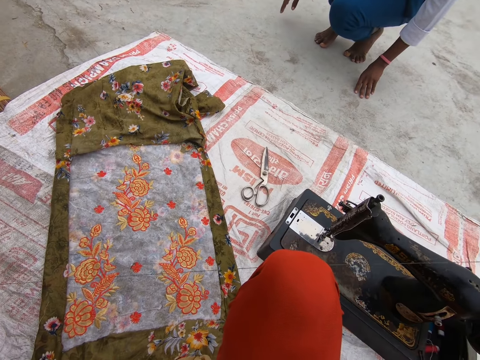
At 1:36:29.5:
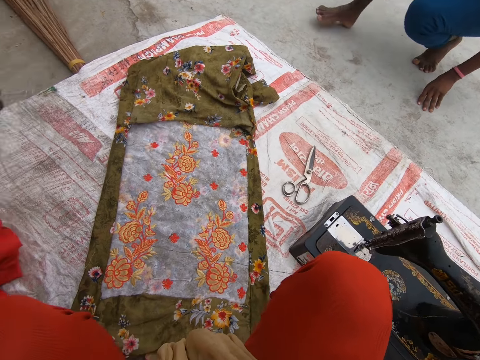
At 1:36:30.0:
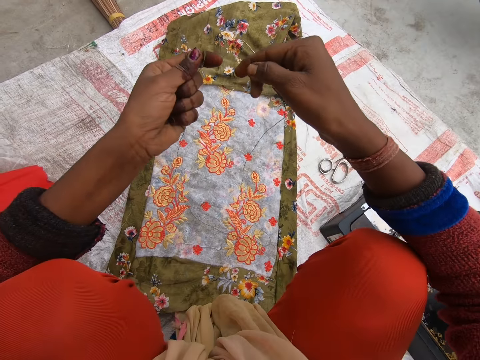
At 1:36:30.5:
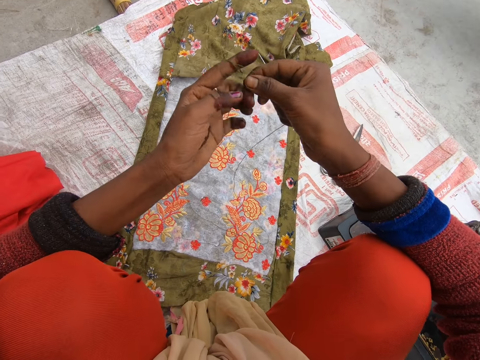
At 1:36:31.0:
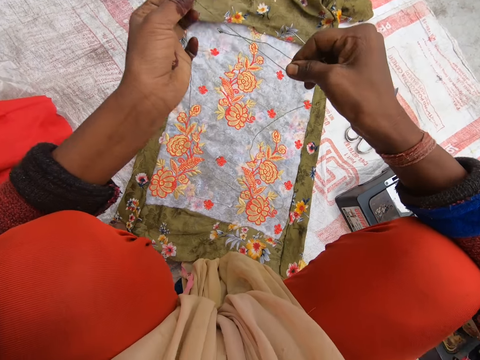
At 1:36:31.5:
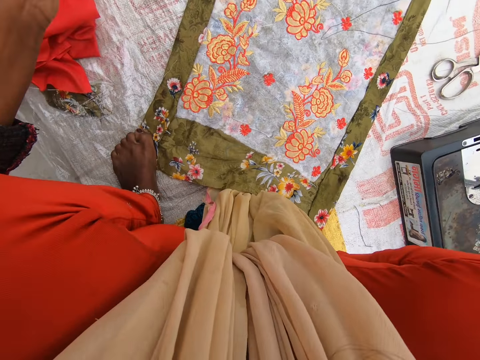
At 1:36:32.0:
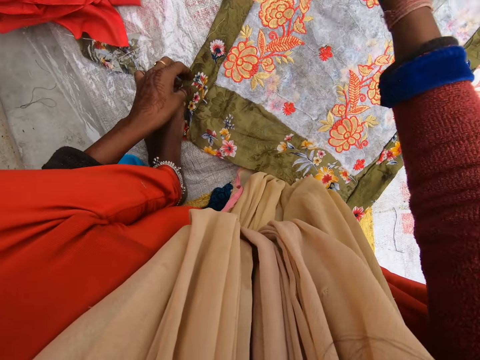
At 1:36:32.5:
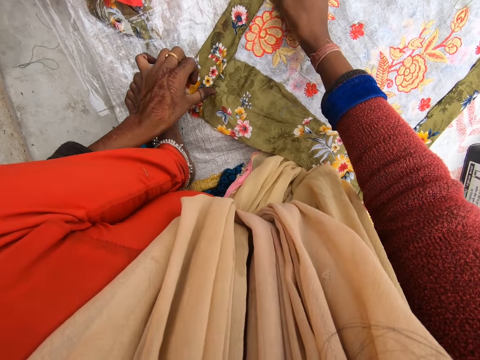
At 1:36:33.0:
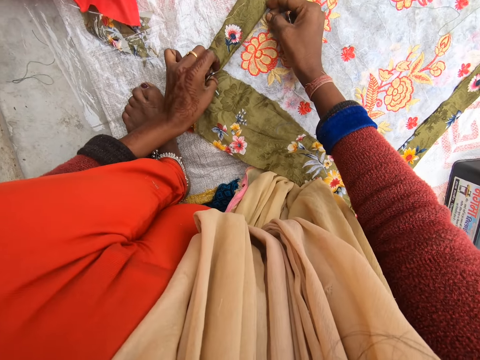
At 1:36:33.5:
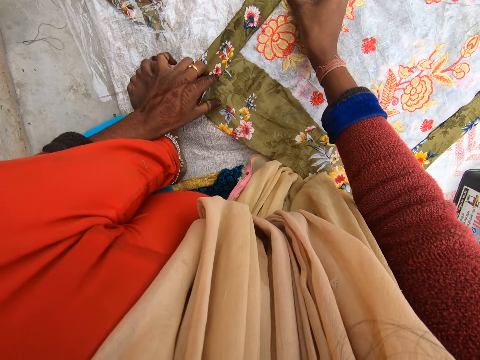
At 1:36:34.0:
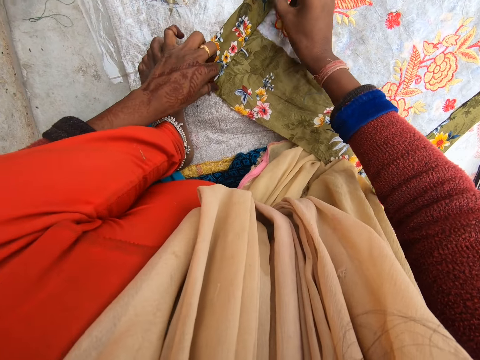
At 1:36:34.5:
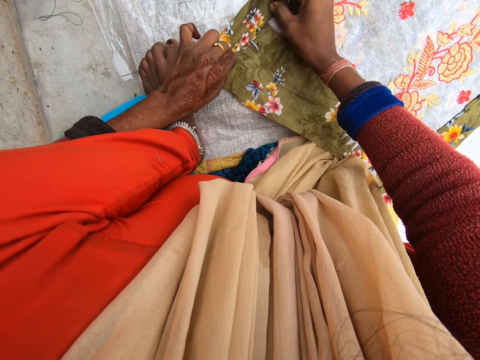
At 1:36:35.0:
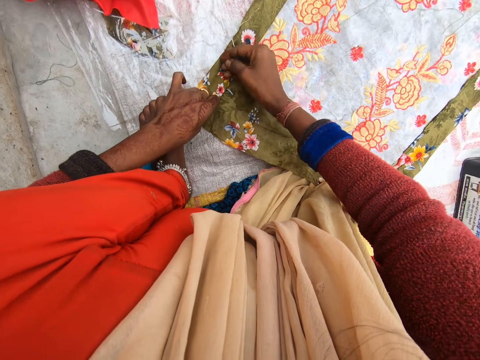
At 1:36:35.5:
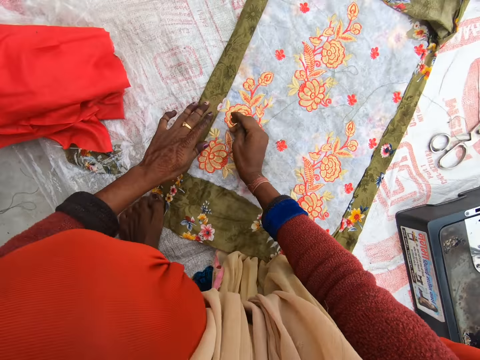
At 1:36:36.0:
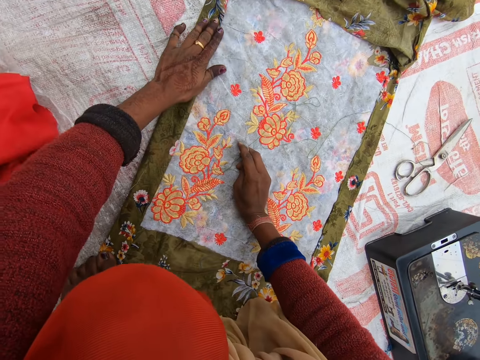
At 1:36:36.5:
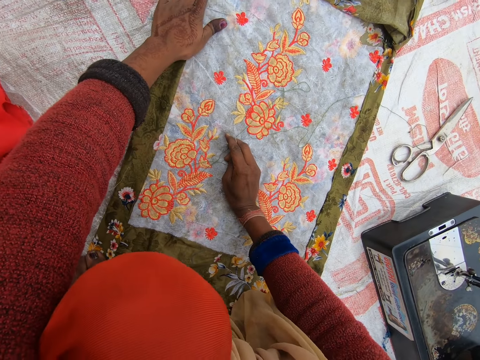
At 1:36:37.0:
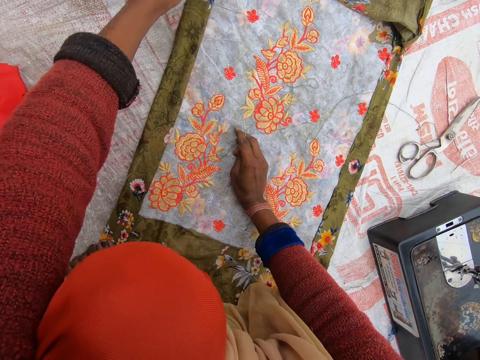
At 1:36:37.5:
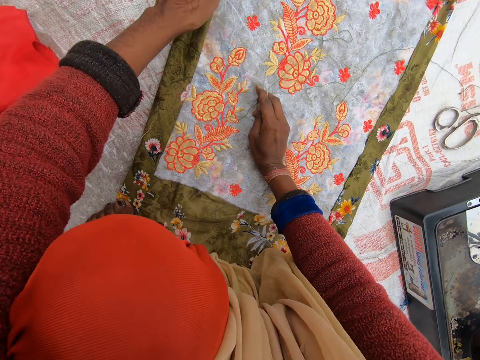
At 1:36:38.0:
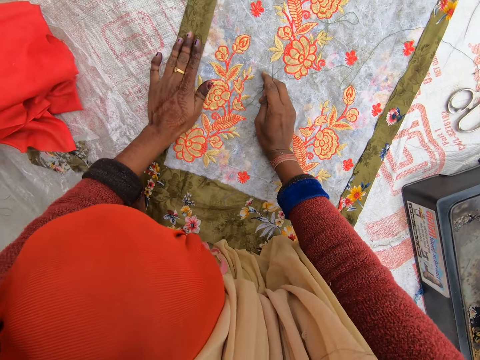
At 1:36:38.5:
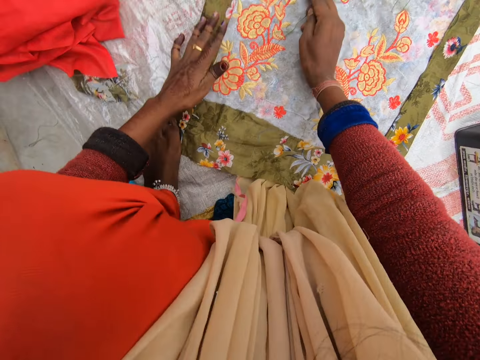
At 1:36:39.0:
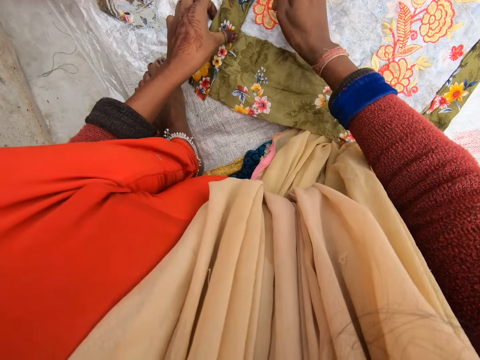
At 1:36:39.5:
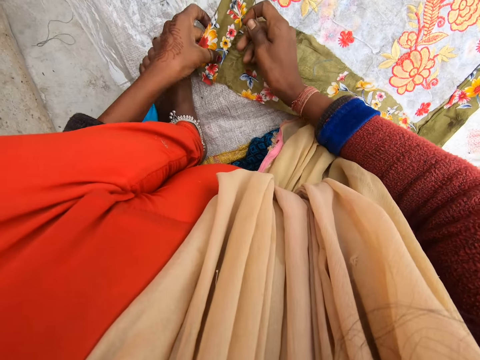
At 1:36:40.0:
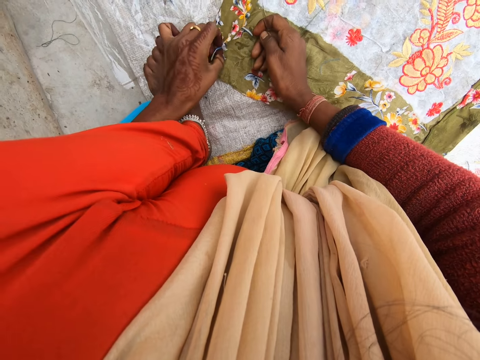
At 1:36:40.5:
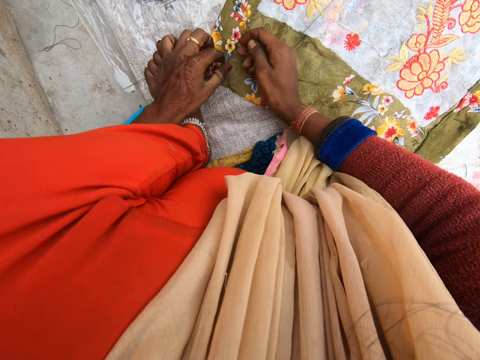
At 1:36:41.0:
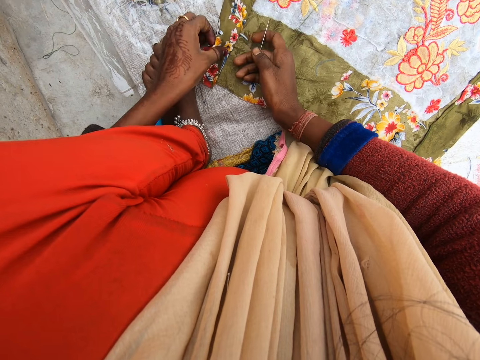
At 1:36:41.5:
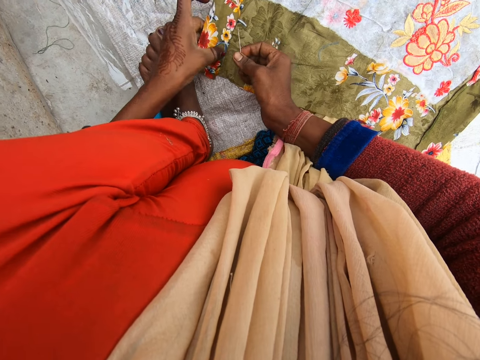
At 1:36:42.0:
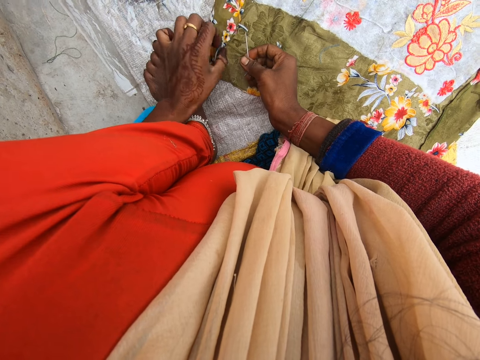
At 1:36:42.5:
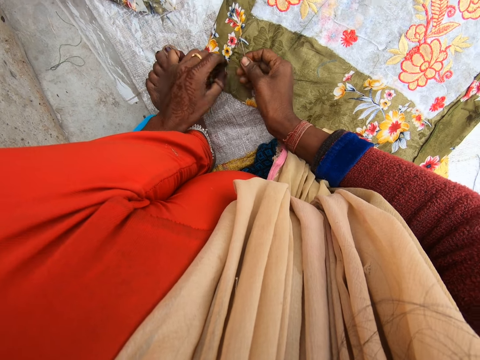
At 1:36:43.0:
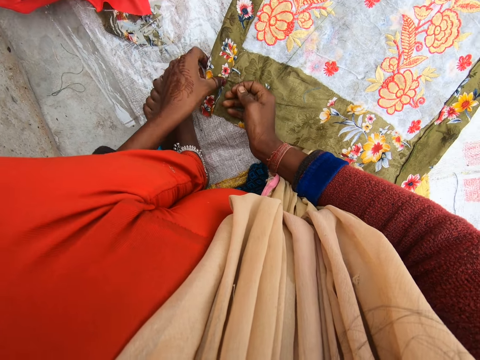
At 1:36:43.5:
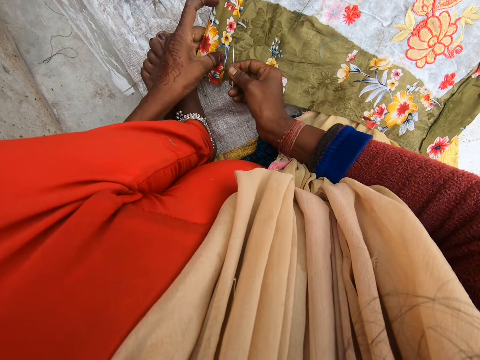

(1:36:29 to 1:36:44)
The camera wearer stretches the thread with her hands. She makes the thread. She adjusts the cloth with her hands. She folds the piece of cloth.

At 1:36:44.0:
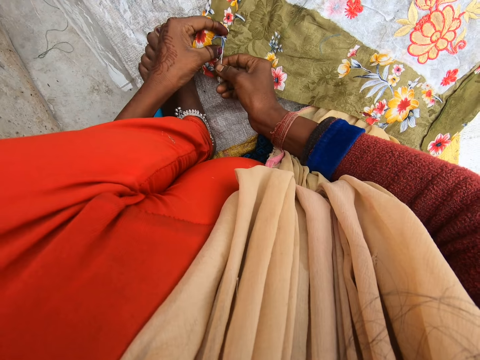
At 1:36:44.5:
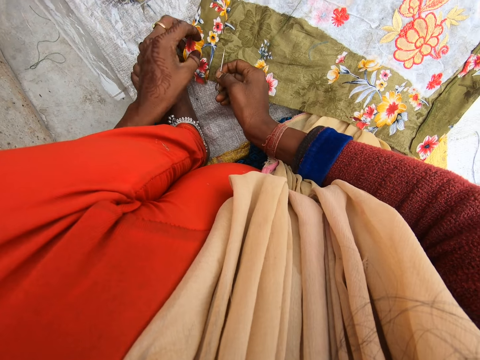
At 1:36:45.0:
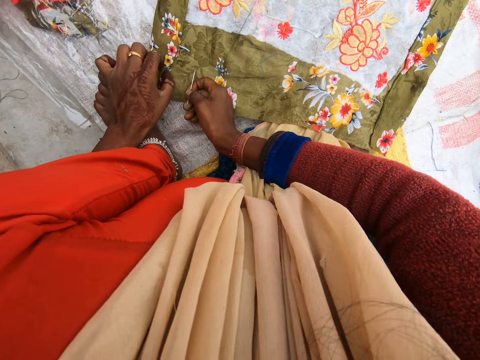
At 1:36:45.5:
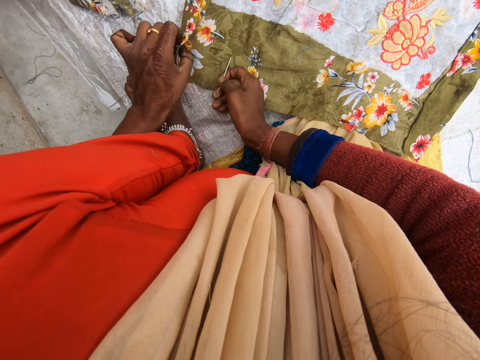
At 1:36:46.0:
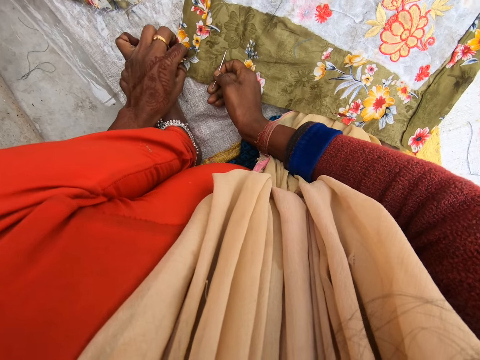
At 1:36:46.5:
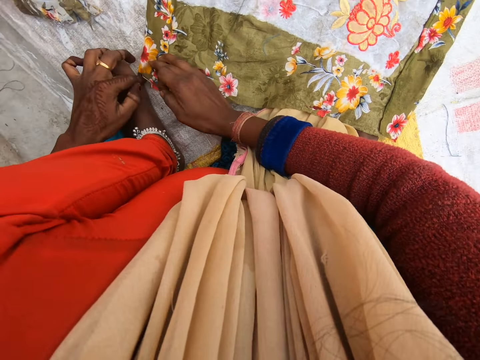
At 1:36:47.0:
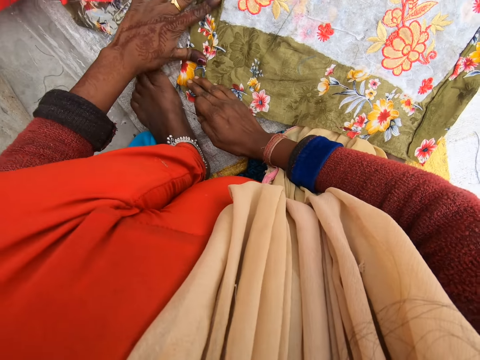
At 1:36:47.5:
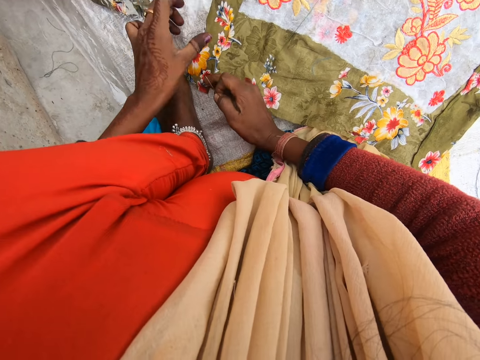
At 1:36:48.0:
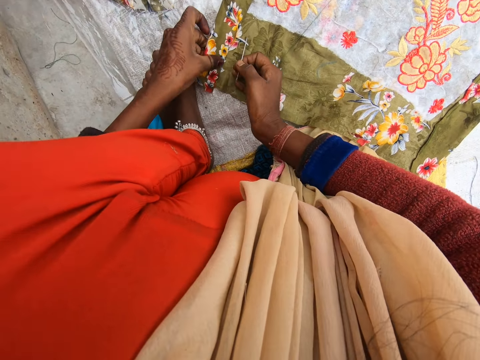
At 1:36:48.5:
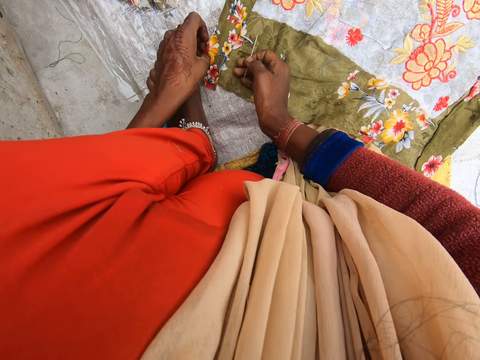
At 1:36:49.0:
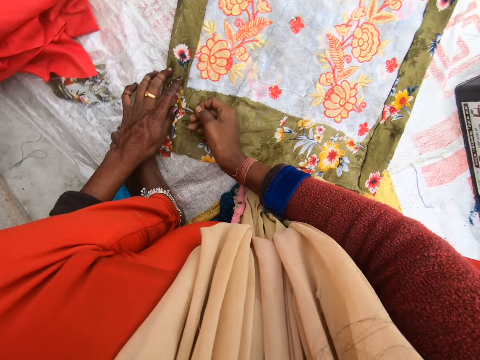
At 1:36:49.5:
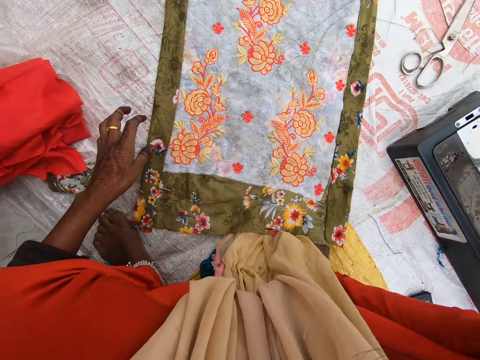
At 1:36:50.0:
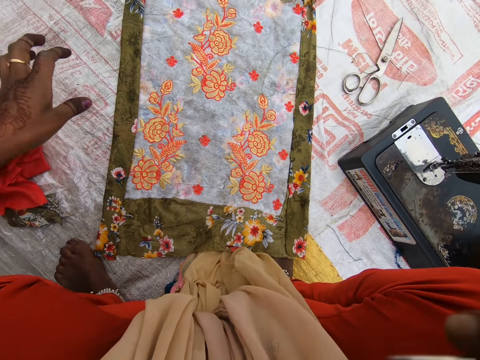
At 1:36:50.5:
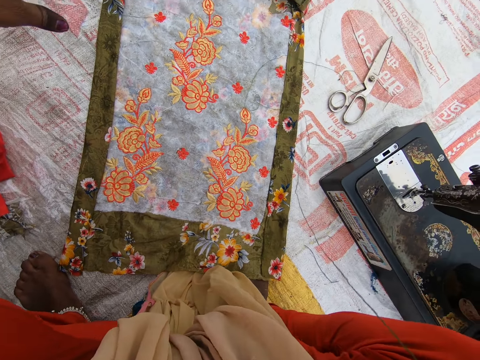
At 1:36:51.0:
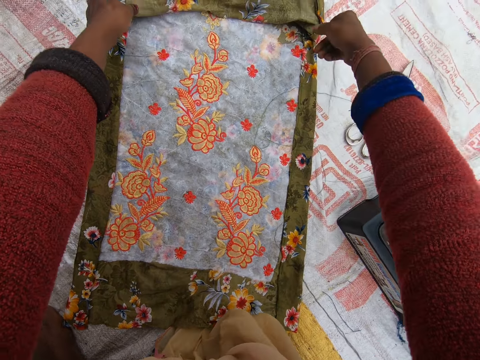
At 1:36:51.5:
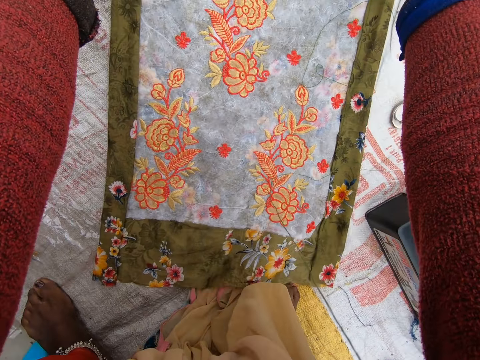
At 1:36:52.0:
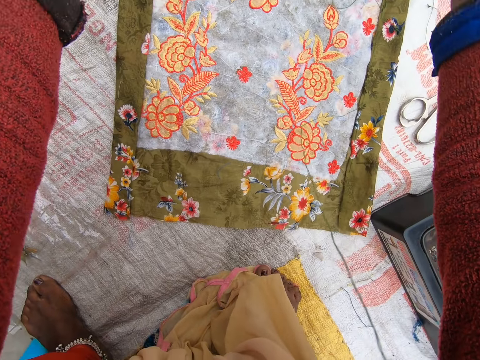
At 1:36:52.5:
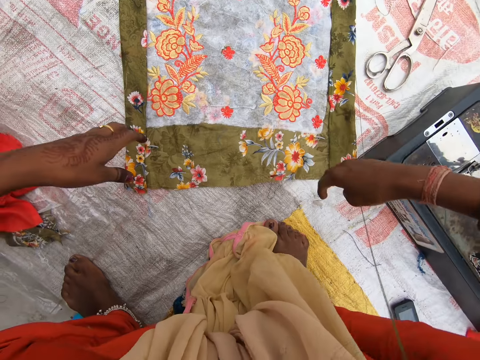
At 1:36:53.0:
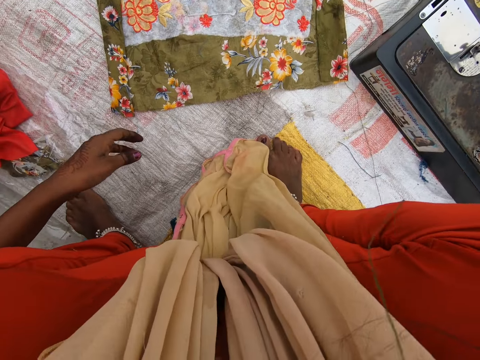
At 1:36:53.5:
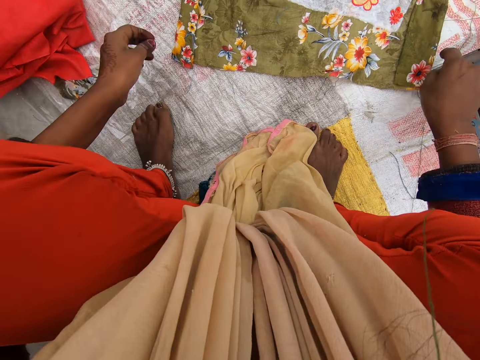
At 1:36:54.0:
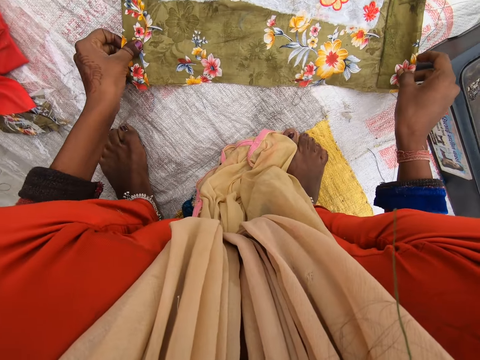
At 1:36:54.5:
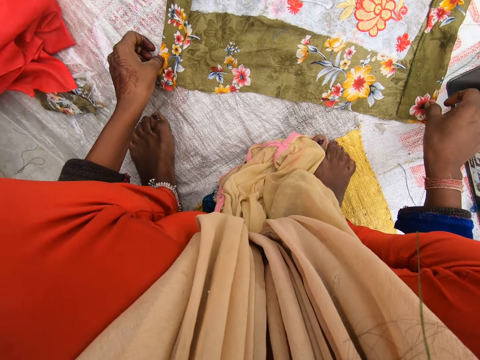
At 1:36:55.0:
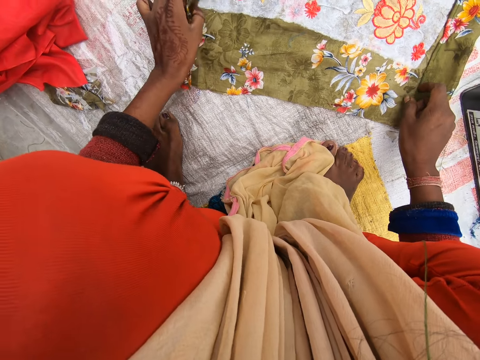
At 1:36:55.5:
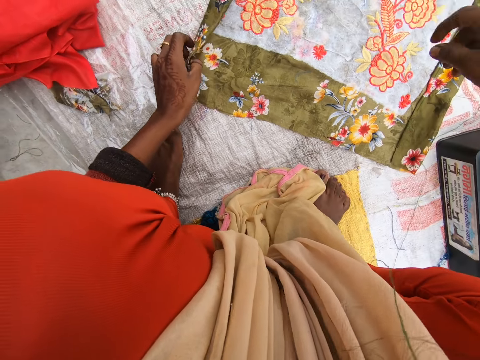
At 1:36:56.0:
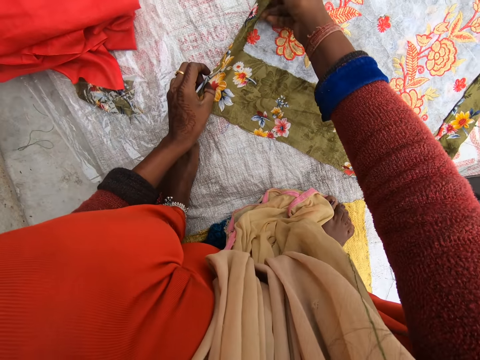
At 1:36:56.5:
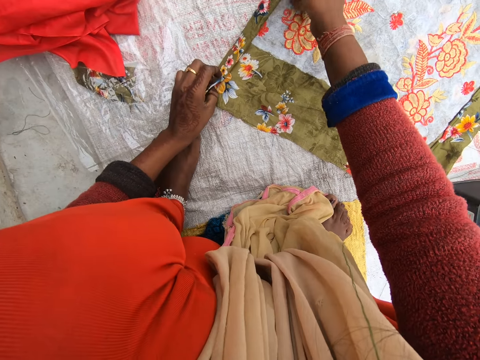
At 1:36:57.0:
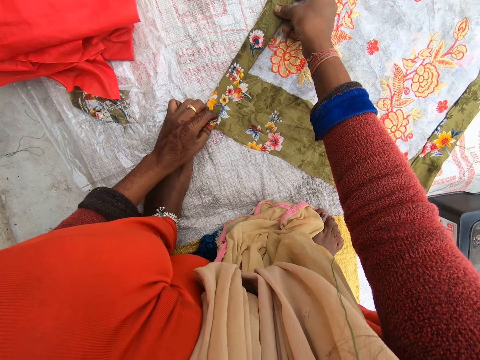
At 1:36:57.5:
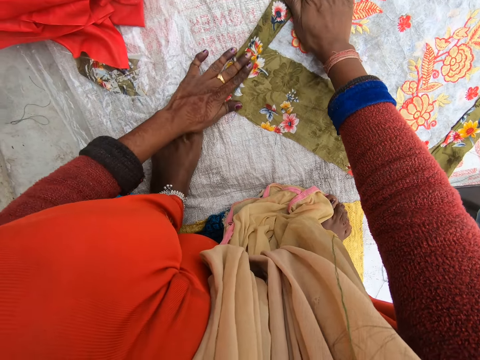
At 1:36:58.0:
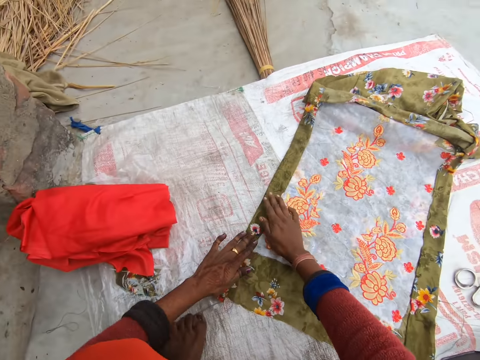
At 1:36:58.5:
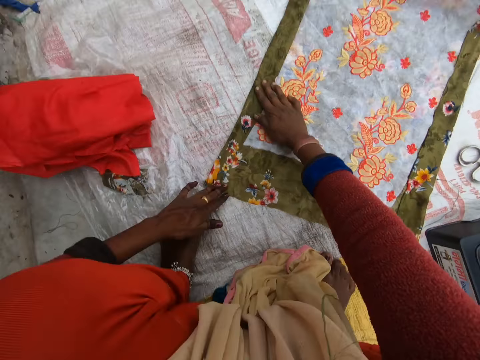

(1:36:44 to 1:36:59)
The camera wearer moves the piece of cloth. They fold the piece of cloth.
